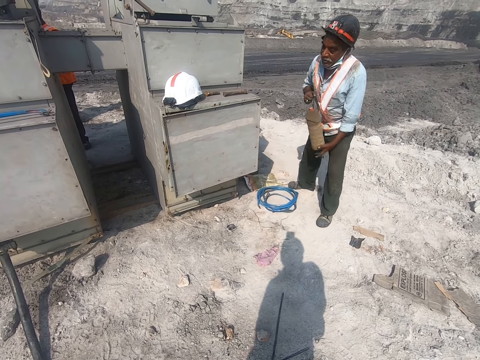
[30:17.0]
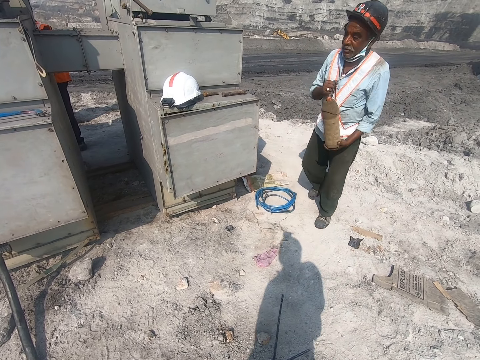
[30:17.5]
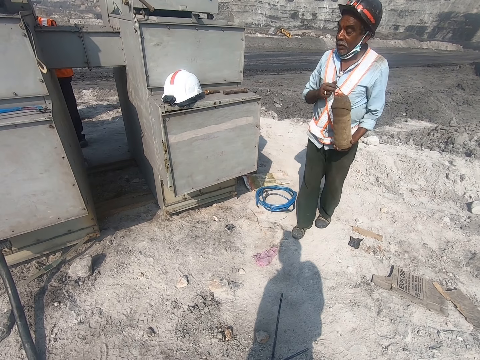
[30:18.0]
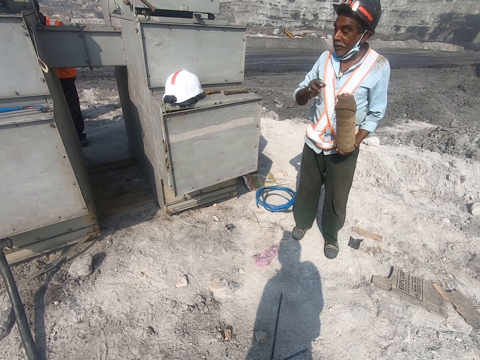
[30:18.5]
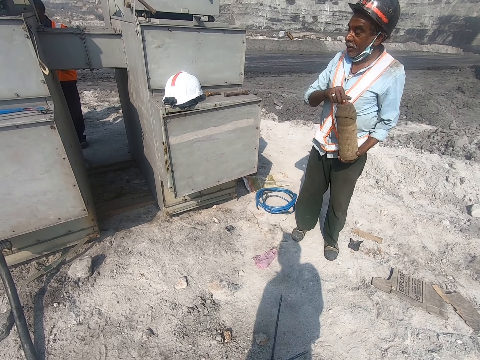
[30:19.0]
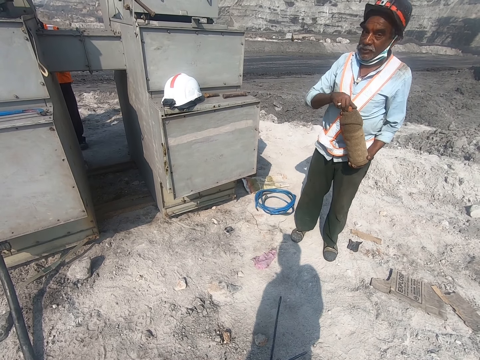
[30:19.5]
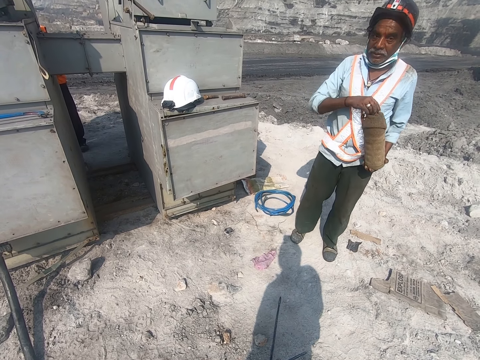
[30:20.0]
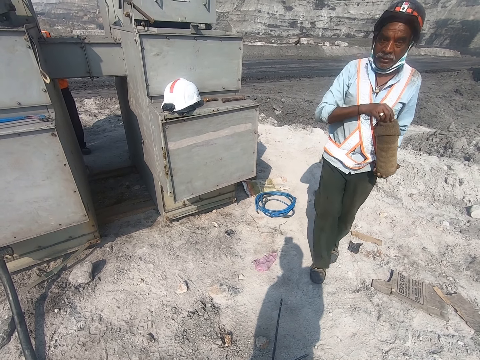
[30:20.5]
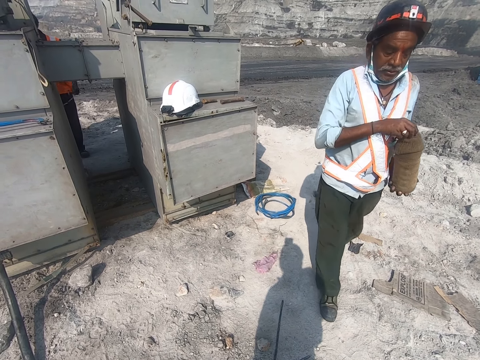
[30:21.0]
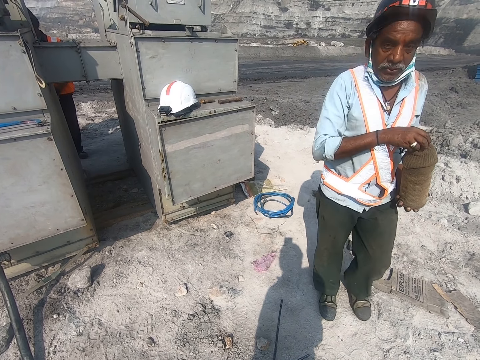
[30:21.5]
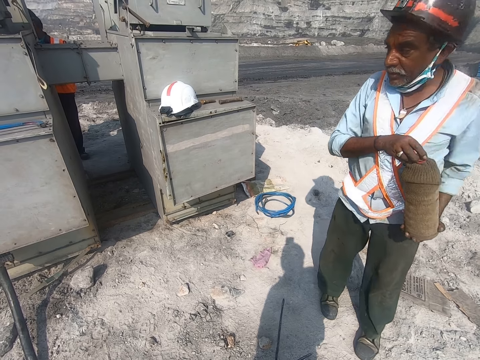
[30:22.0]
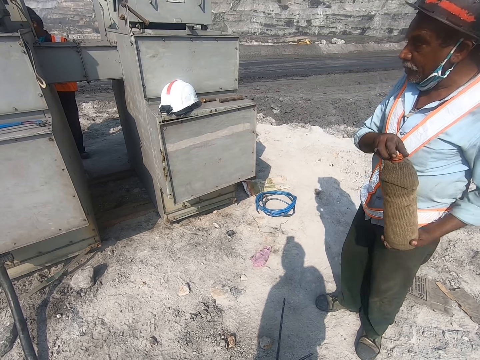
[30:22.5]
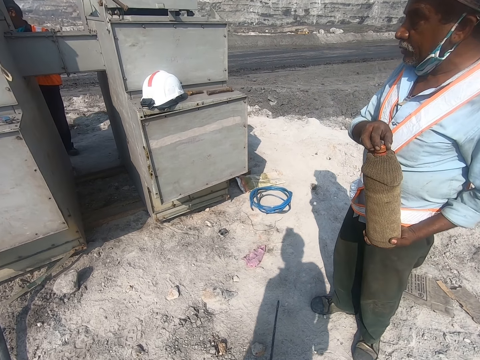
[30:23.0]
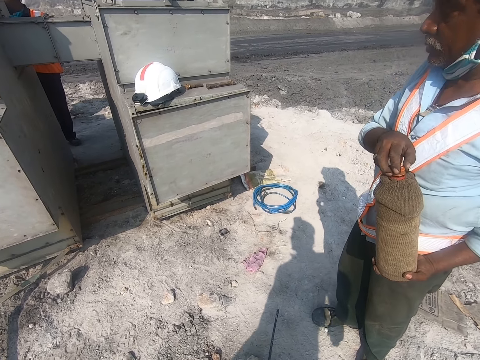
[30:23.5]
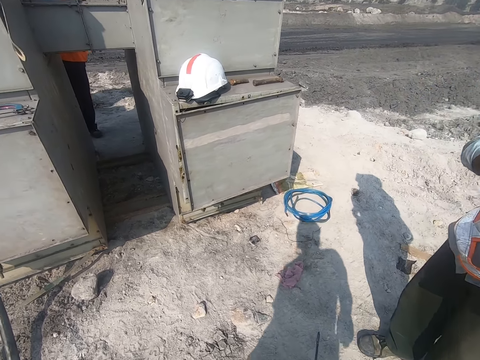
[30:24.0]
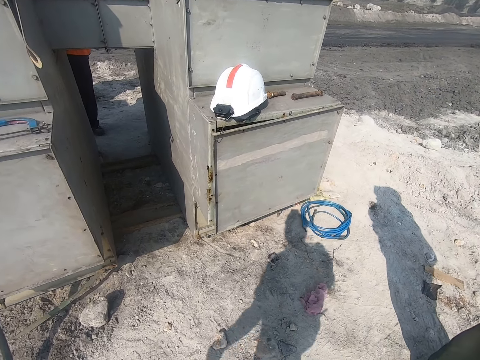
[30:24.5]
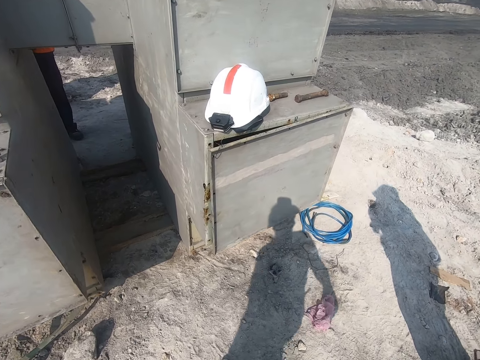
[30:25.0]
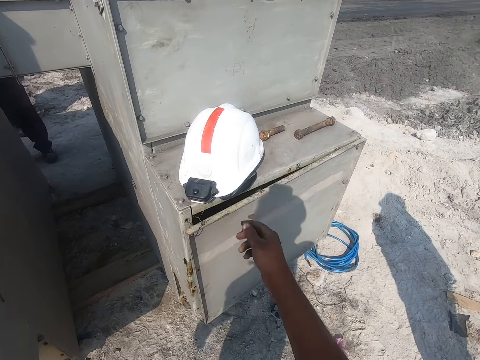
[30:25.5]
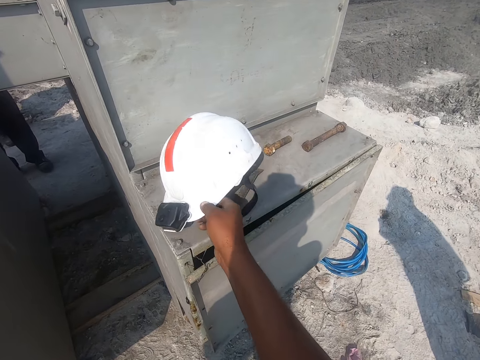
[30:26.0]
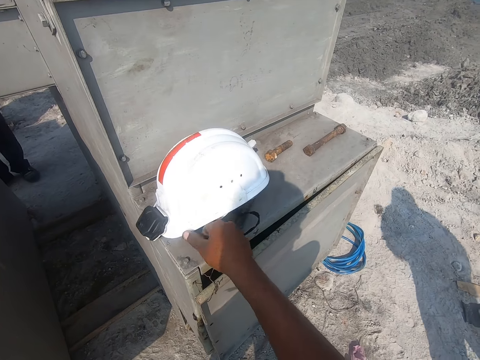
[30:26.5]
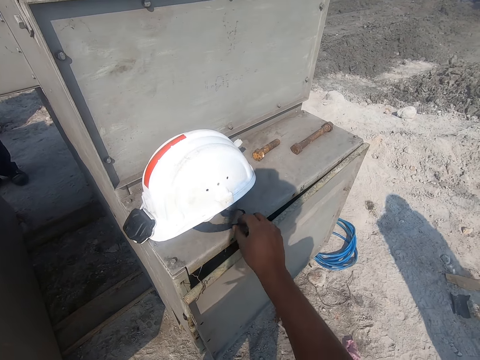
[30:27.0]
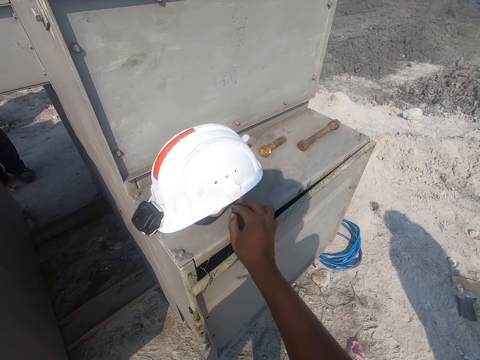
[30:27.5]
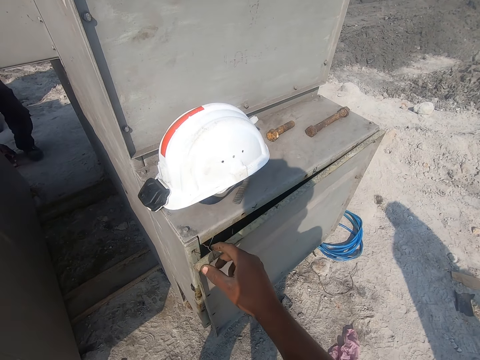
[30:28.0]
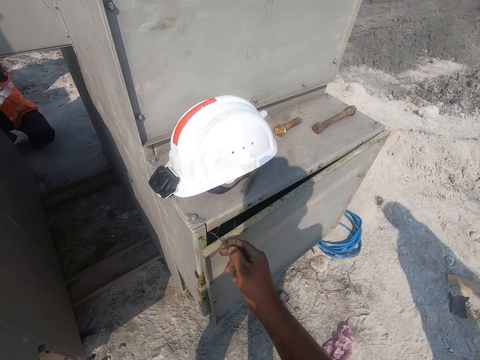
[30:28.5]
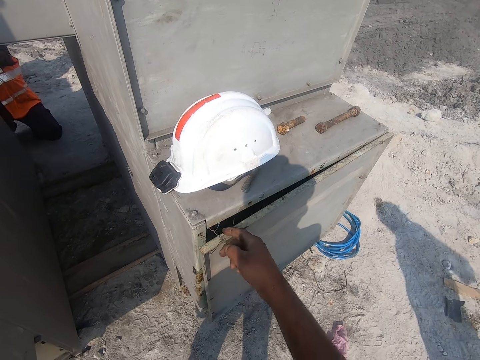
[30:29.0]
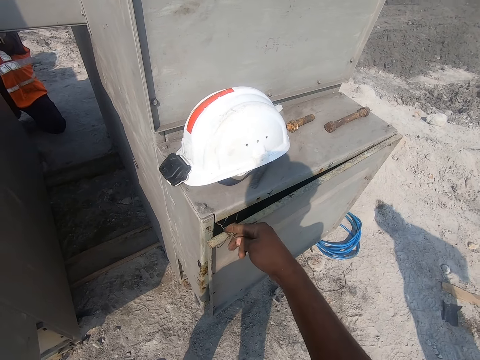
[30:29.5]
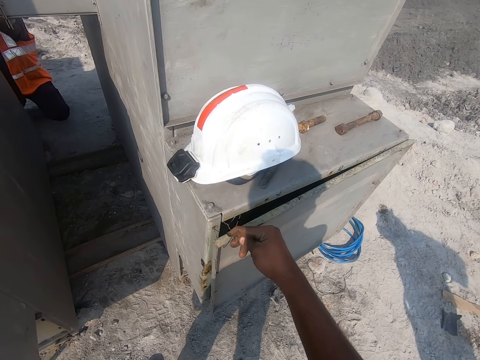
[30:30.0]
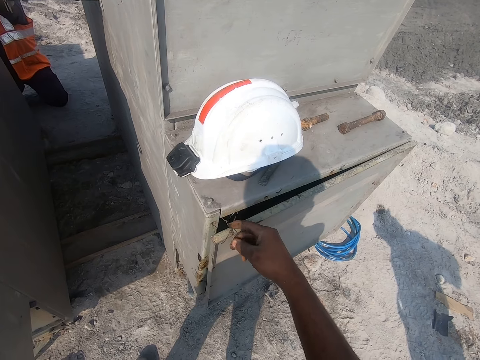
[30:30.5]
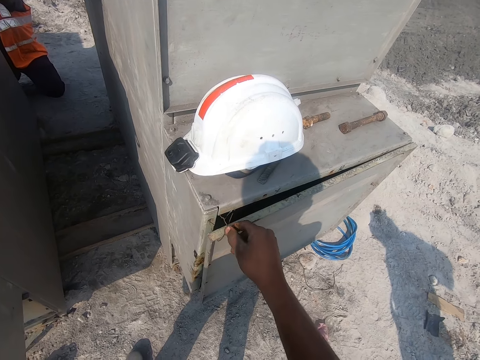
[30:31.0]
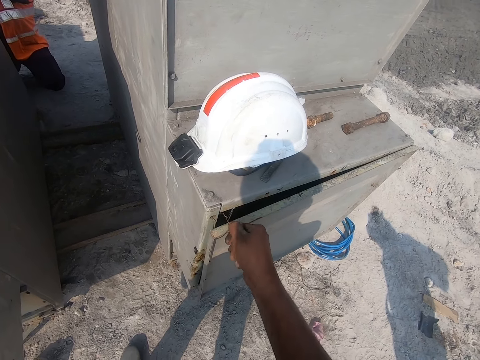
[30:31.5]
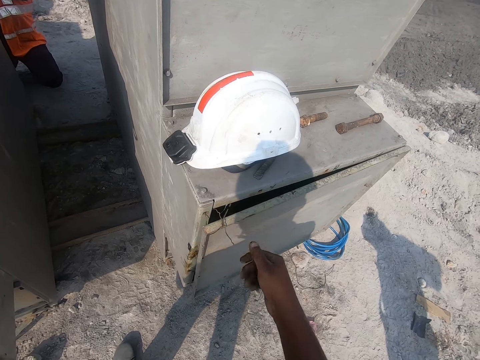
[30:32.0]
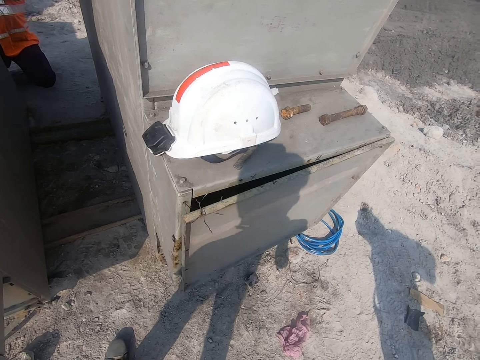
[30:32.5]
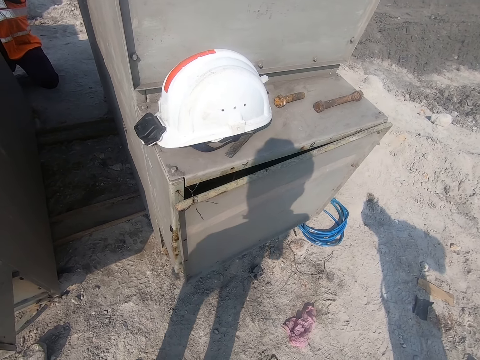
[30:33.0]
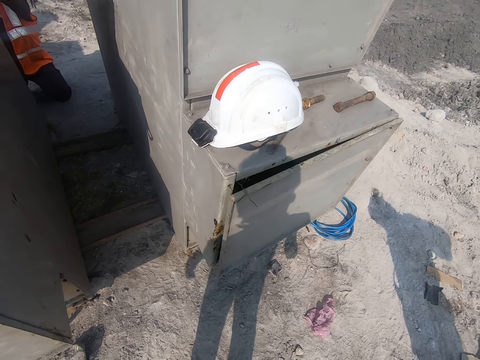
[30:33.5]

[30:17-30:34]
The man holds the bottle with both hands, passes the bottle to his right hand, converses with the camera wearer, and opens the bottle. The man converses with the camera wearer. The camera wearer walks forward on the site. They converse with the man. They move a helmet. They hold a wire. They touch the wire. They tighten the wire.

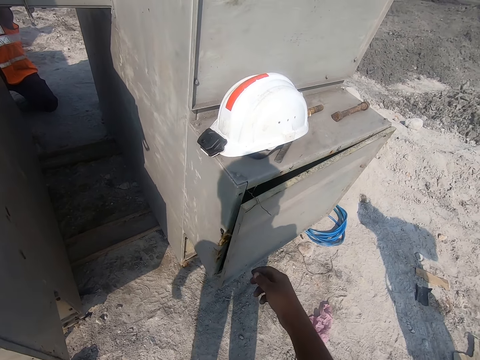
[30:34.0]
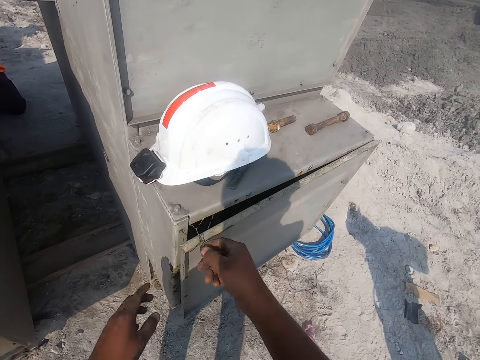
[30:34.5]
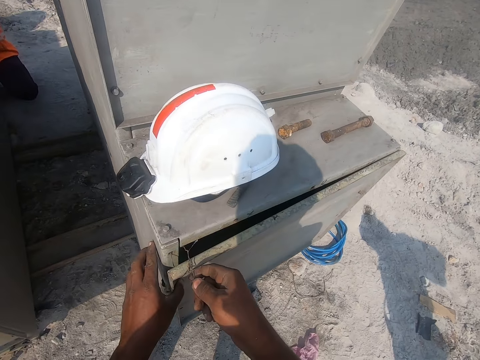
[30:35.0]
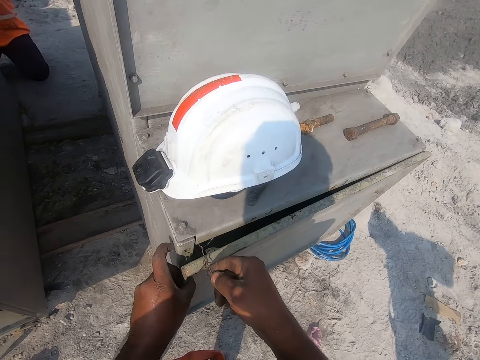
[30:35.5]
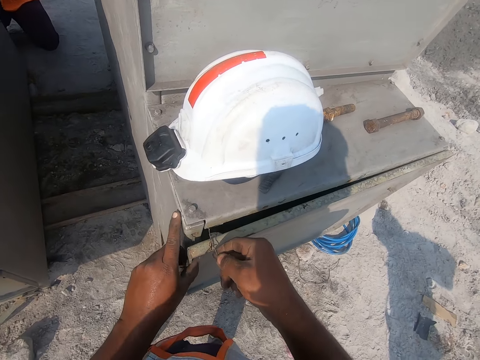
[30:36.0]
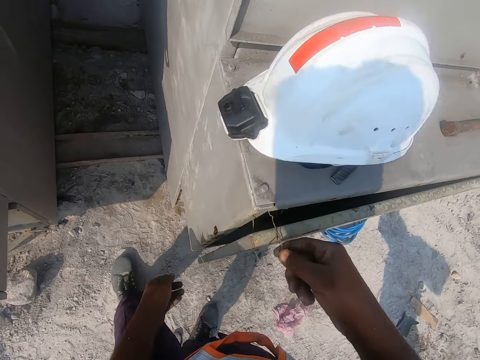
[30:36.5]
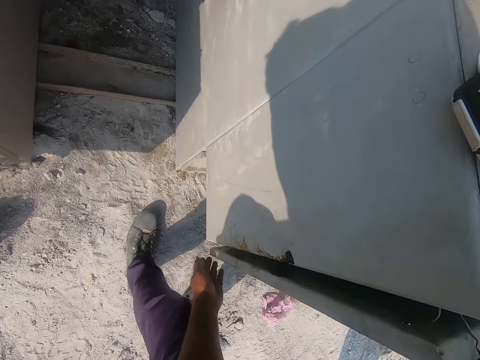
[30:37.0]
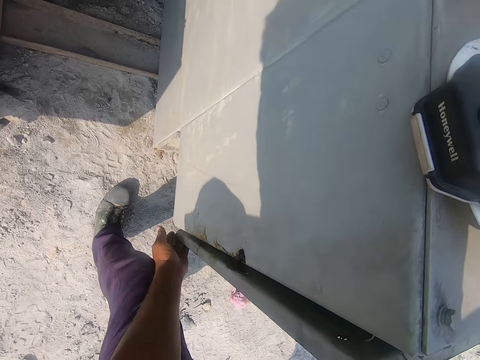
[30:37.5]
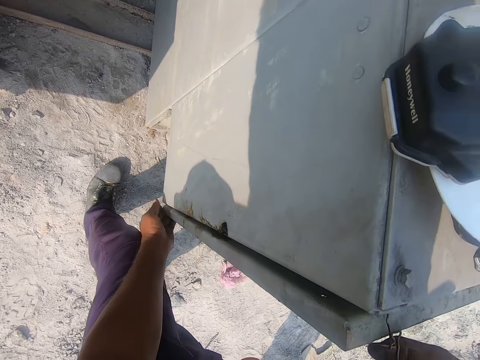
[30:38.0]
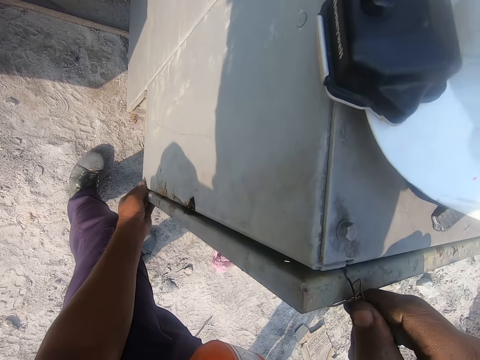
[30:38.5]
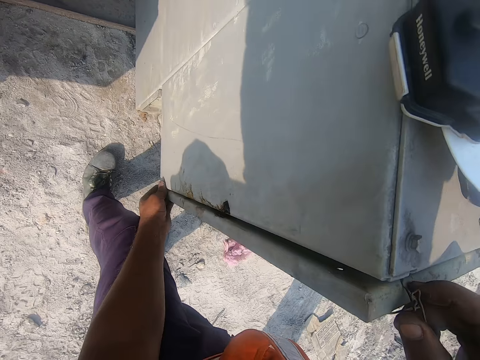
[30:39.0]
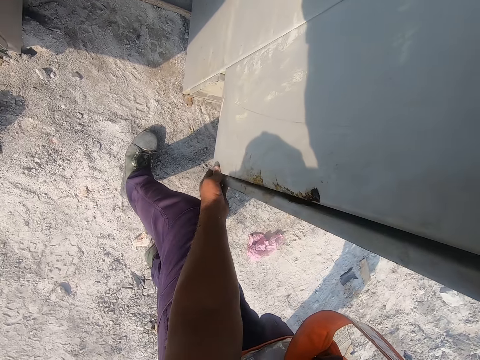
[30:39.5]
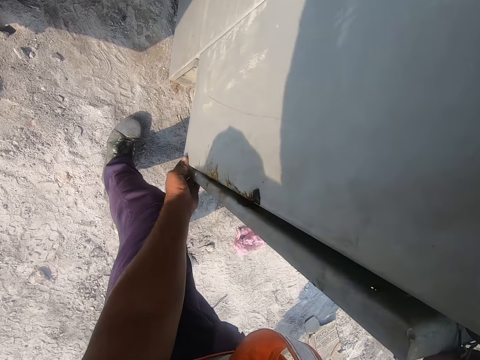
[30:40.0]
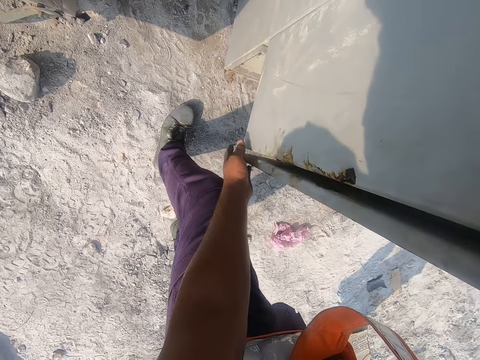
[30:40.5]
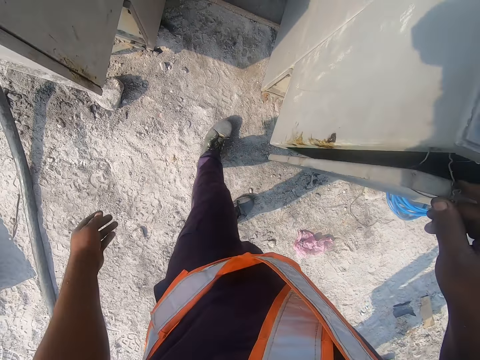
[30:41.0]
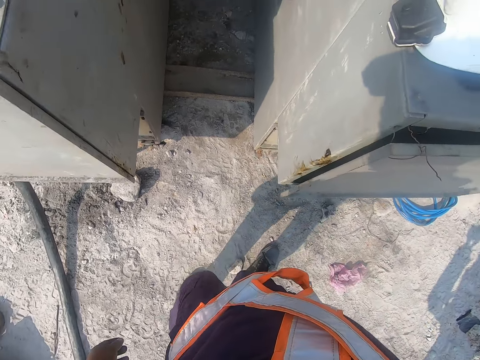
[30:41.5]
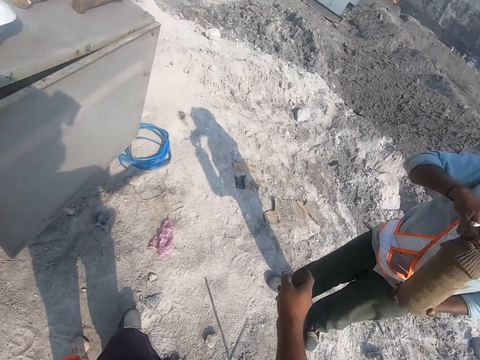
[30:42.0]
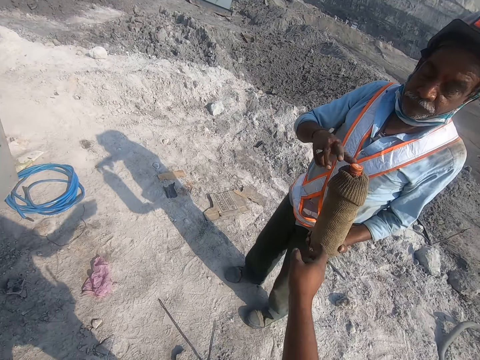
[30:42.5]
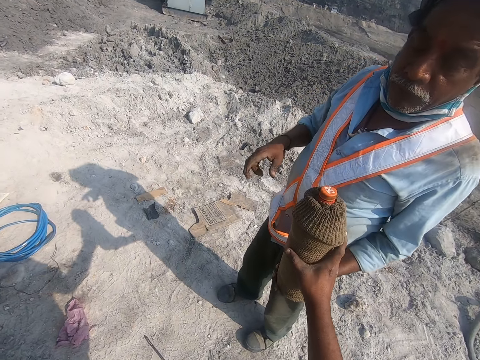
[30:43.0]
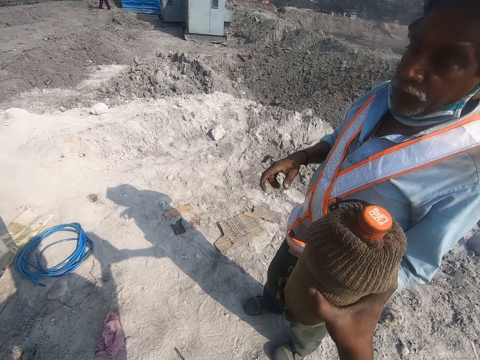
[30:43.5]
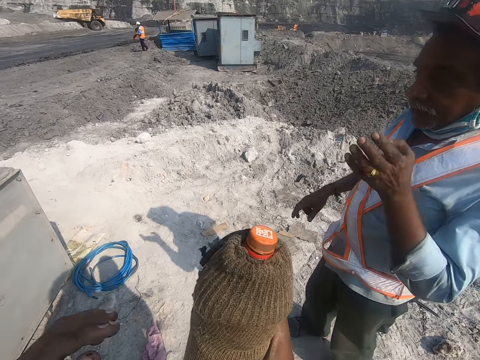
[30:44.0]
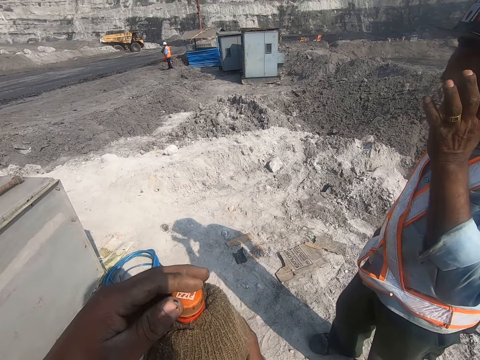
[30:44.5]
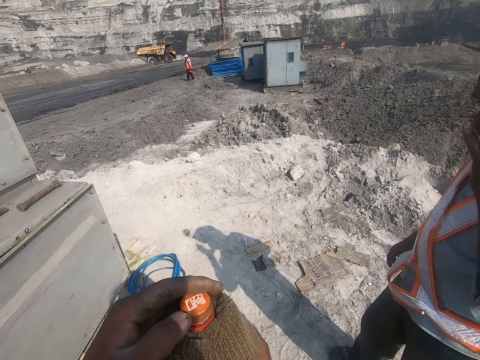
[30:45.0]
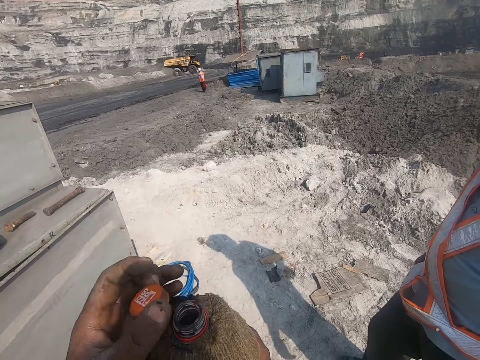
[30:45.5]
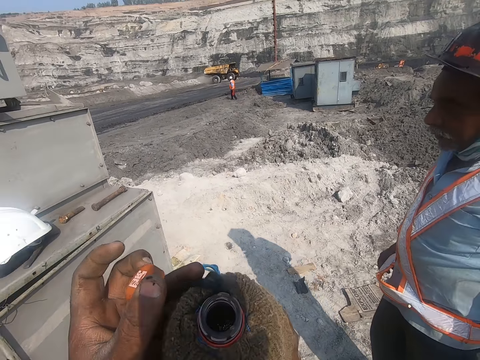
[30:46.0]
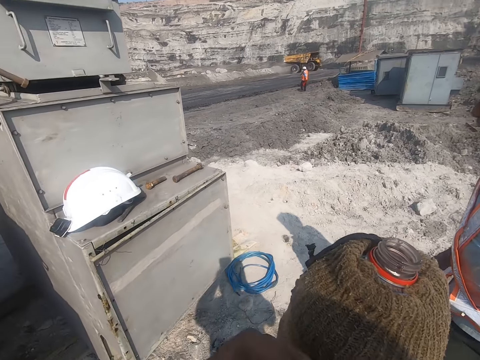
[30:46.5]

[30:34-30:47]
The camera wearer holds the wire. They push the metal box cover. They hold the metallic cabinet with both hands. They lift the metallic cabinet door. They push the metal box cover again. They turn right. They make a step. The man gives a bottle of something to the camera wearer and converses with the camera wearer. The camera wearer holds the bottle with both hands. They open the bottle of something.
